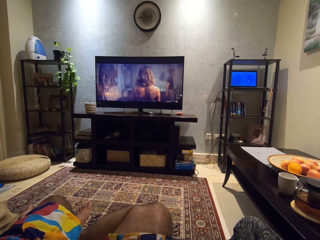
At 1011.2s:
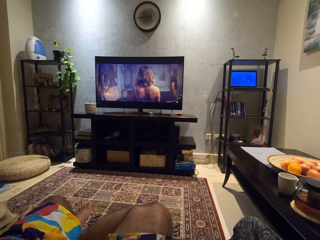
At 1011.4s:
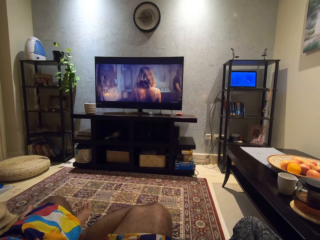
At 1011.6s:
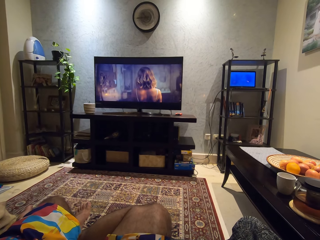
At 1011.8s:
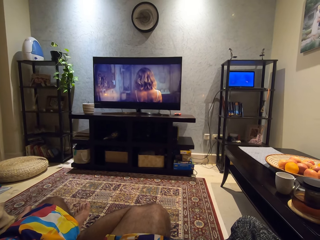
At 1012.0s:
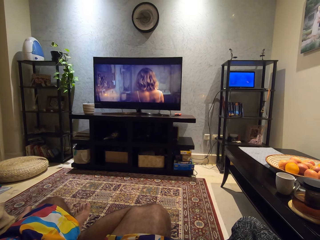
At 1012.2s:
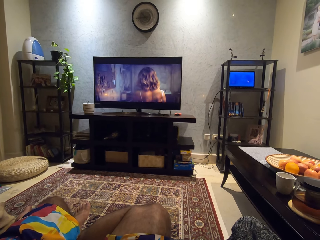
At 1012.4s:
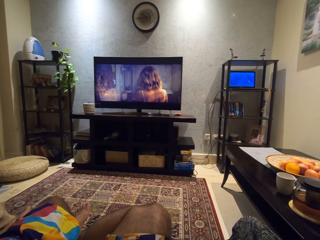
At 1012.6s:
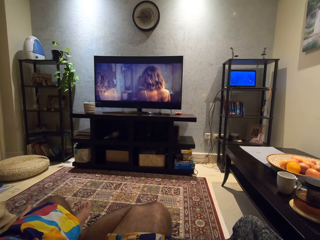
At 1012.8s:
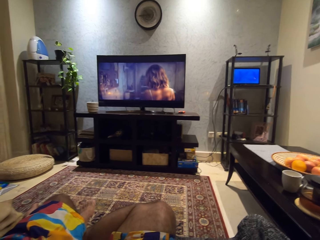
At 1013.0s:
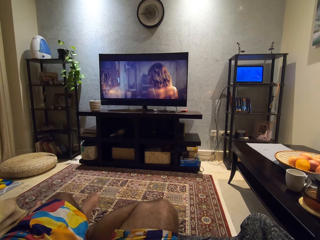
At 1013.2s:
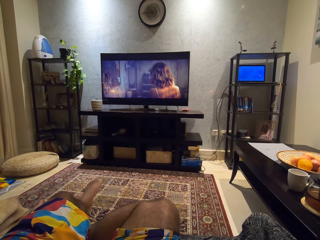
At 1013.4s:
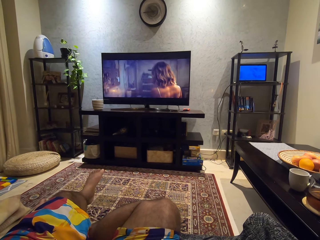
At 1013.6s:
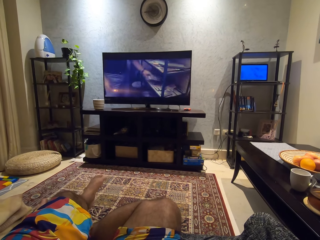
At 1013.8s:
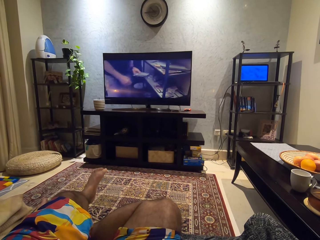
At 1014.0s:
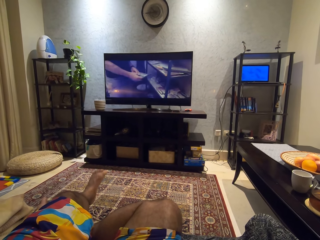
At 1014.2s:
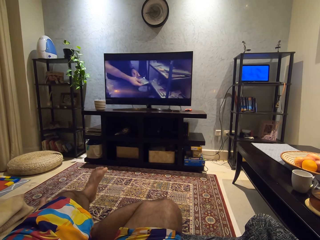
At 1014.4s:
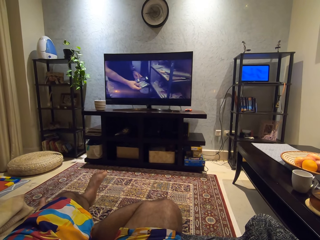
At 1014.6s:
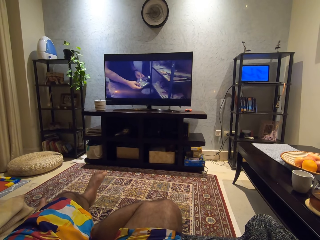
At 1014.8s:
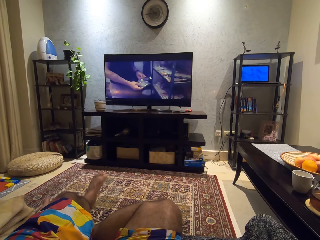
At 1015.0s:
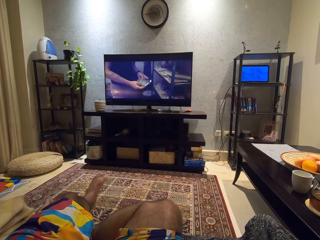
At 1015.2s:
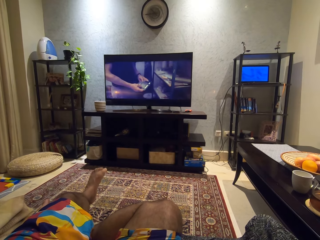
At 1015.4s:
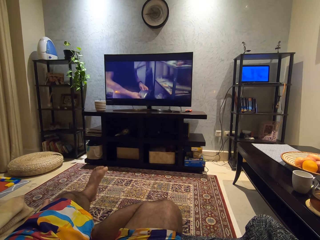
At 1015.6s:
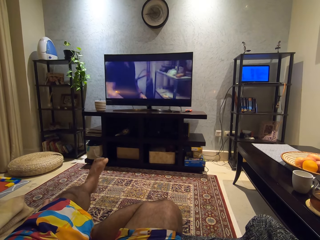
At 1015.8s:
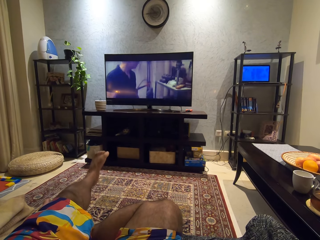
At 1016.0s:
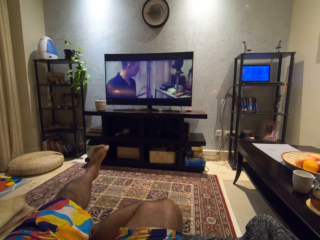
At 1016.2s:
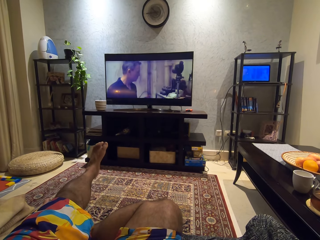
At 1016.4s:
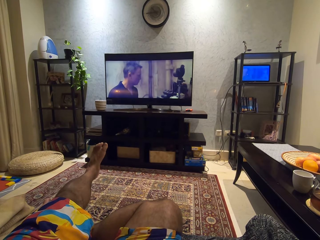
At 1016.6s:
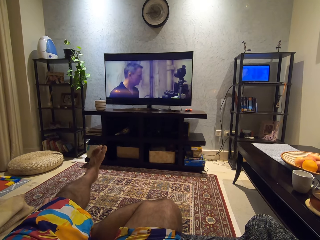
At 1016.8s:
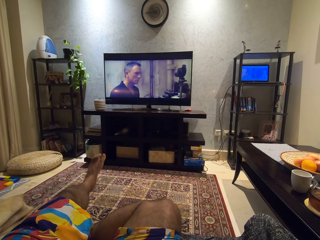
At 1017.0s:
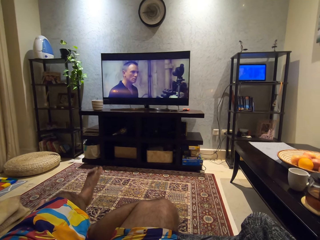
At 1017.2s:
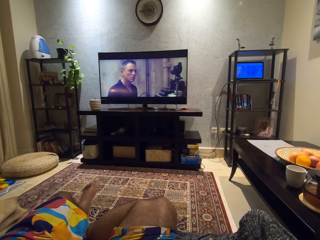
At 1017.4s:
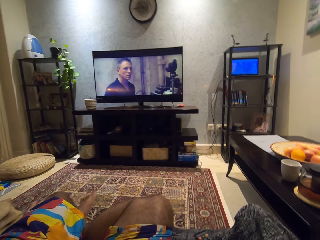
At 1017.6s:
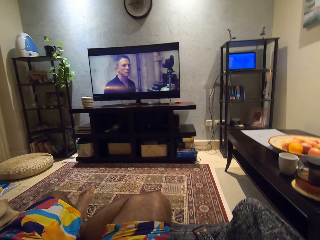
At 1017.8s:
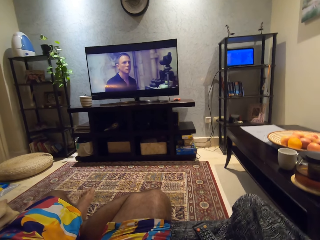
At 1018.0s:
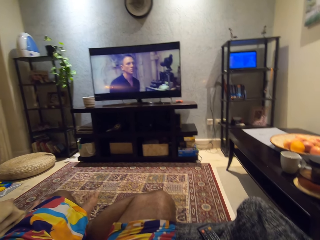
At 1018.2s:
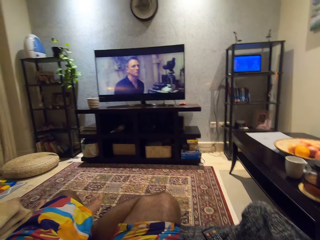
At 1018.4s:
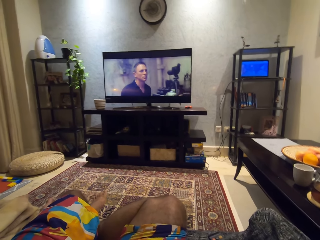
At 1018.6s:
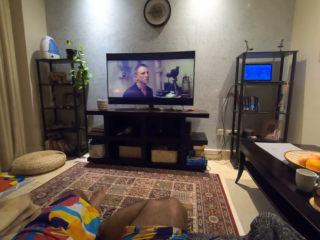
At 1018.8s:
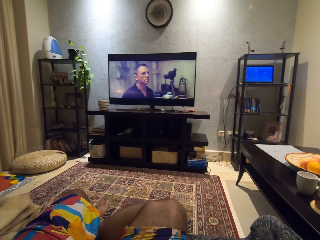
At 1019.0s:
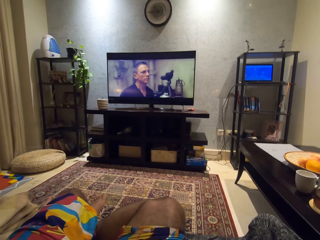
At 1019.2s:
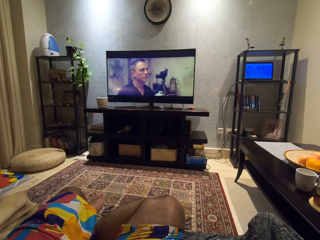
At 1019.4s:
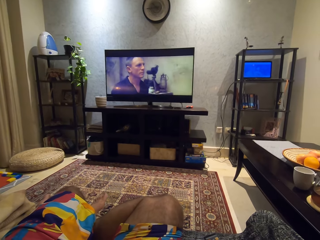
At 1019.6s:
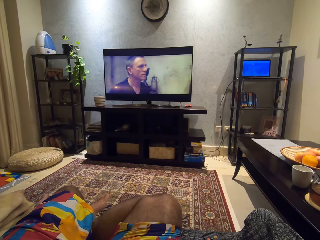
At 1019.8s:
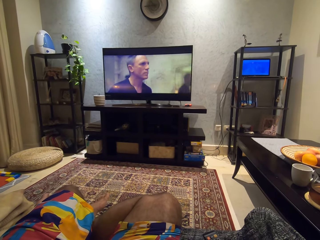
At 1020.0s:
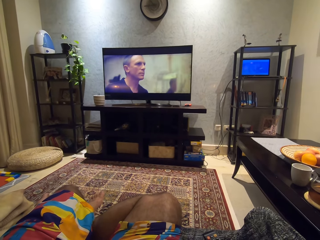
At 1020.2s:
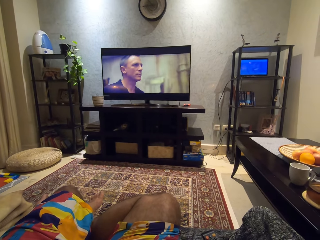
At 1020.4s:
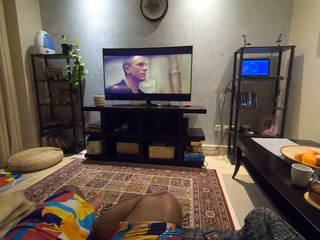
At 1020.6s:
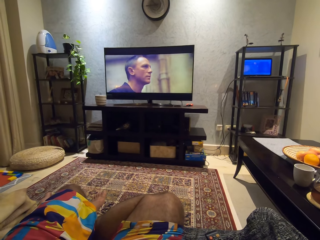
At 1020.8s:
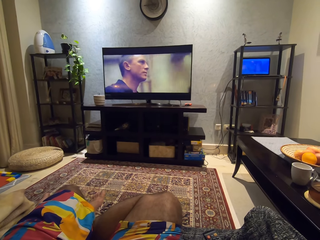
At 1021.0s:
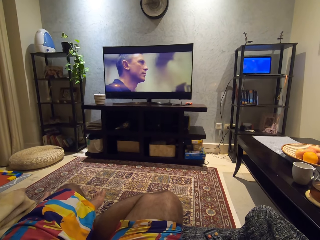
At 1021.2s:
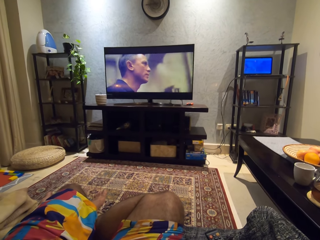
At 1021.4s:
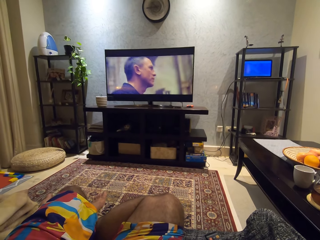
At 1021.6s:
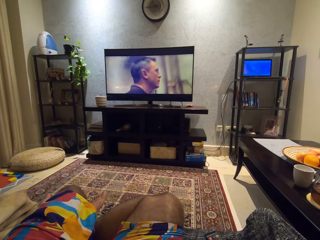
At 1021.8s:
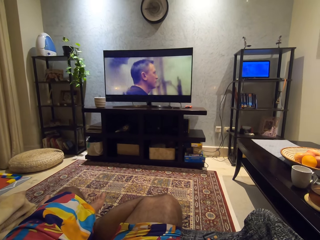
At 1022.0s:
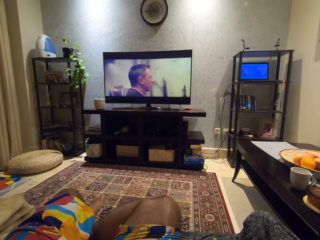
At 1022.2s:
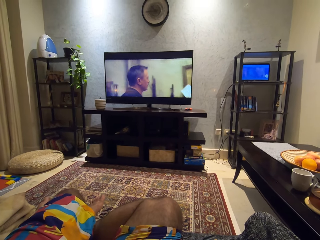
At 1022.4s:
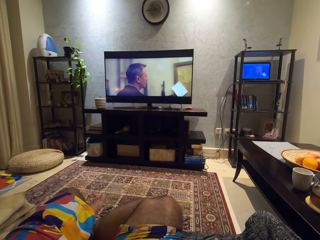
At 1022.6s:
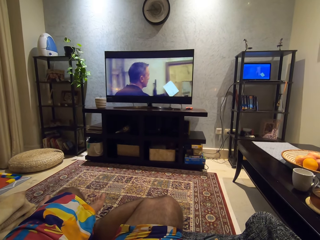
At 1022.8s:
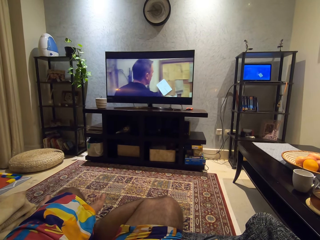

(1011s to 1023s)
The camera wearer raises his left leg.

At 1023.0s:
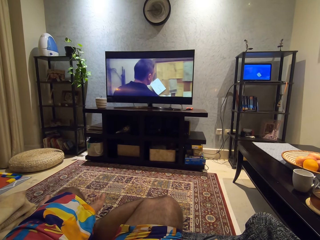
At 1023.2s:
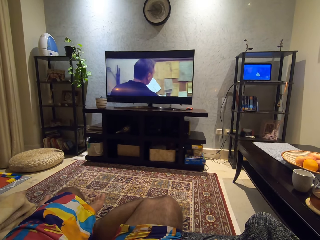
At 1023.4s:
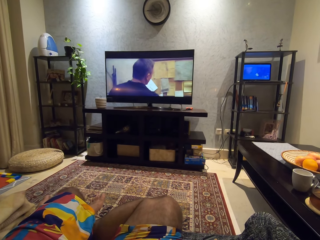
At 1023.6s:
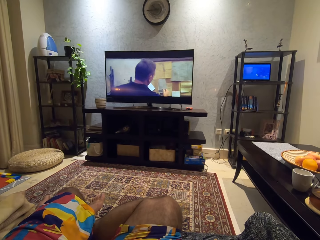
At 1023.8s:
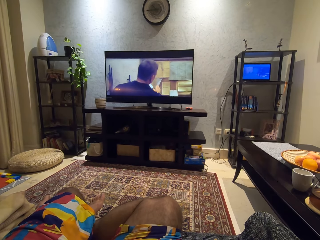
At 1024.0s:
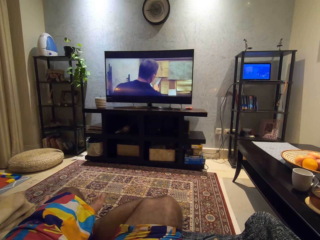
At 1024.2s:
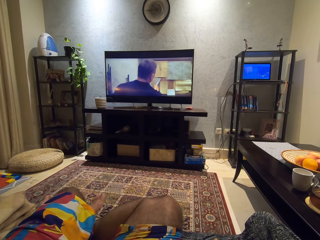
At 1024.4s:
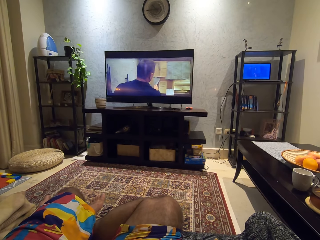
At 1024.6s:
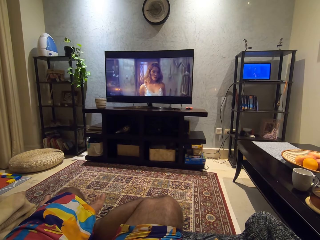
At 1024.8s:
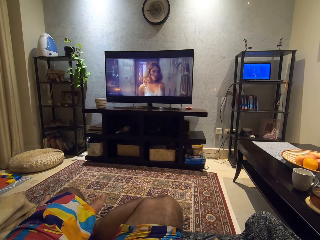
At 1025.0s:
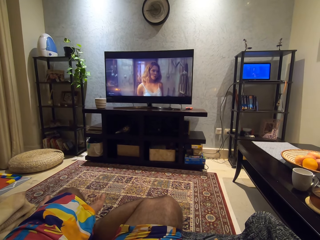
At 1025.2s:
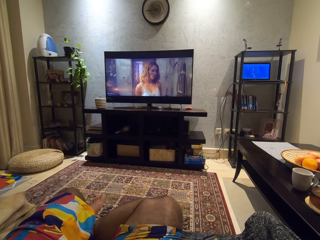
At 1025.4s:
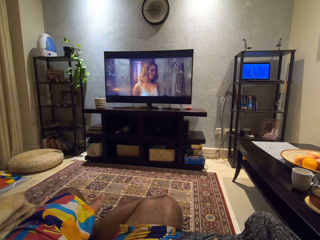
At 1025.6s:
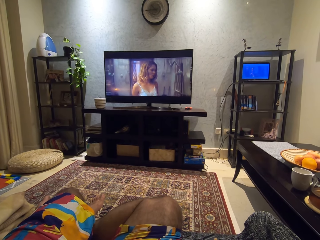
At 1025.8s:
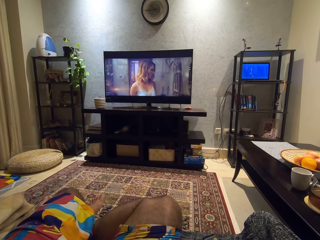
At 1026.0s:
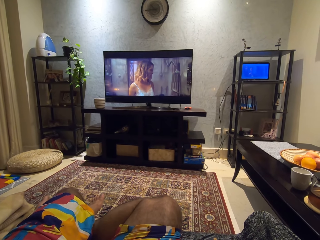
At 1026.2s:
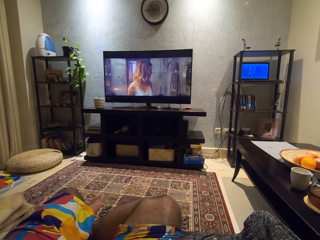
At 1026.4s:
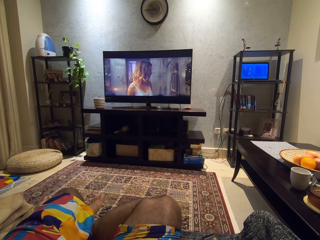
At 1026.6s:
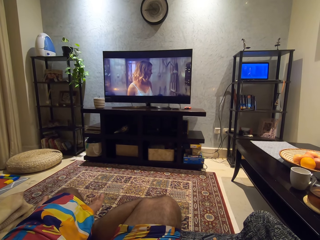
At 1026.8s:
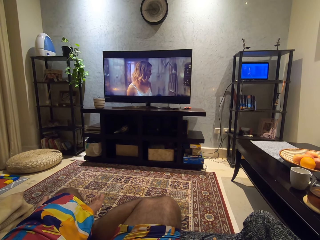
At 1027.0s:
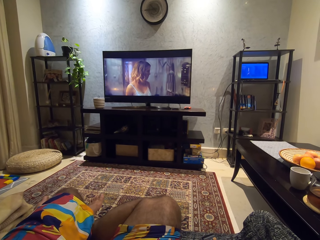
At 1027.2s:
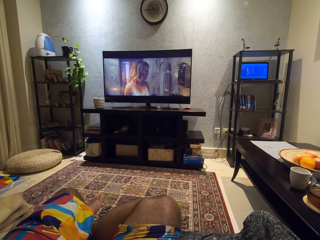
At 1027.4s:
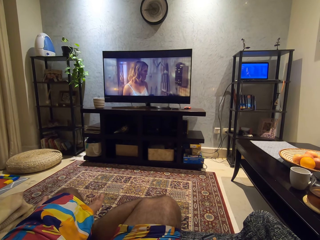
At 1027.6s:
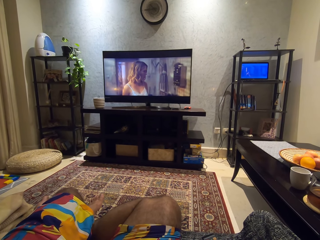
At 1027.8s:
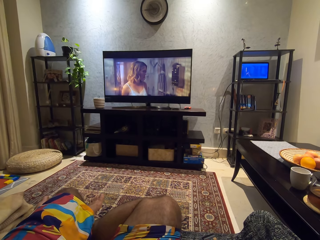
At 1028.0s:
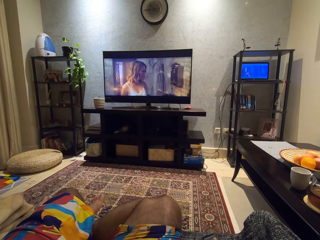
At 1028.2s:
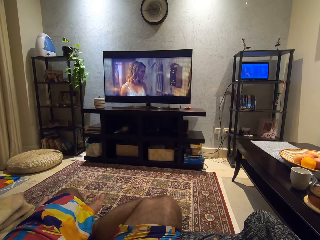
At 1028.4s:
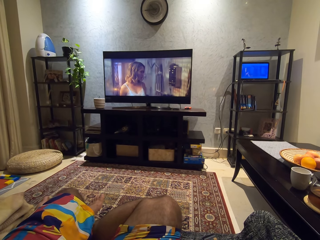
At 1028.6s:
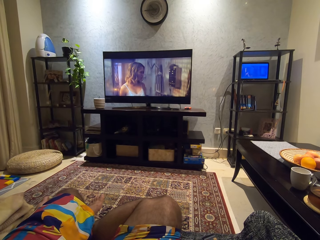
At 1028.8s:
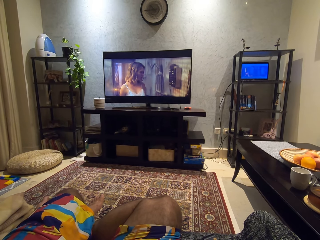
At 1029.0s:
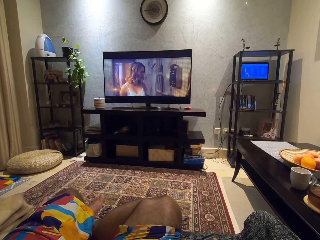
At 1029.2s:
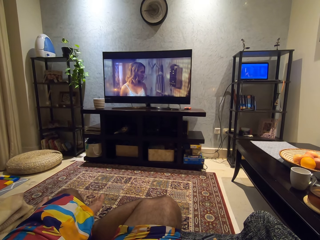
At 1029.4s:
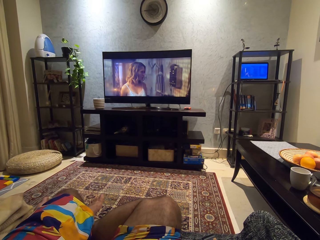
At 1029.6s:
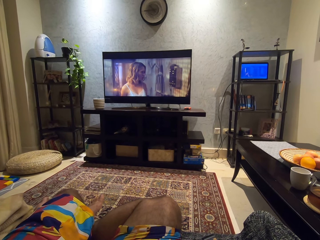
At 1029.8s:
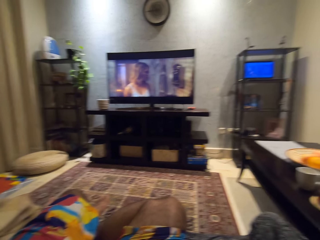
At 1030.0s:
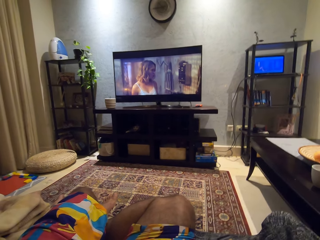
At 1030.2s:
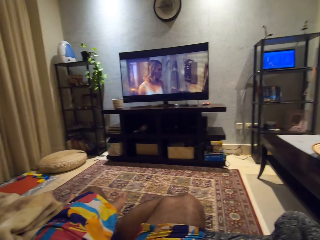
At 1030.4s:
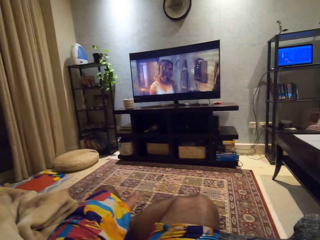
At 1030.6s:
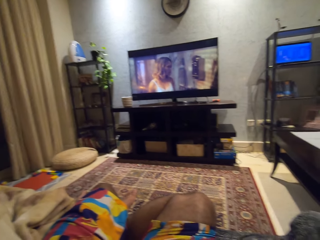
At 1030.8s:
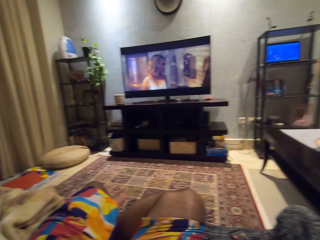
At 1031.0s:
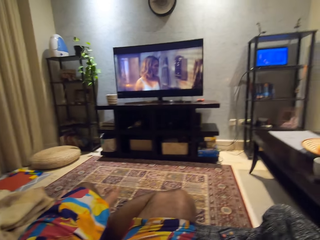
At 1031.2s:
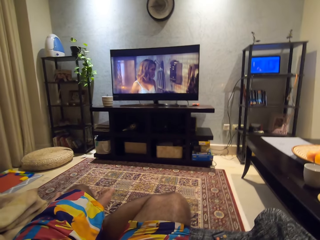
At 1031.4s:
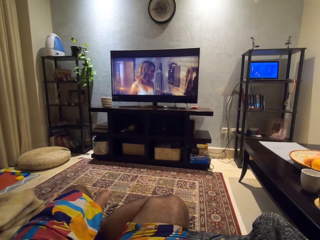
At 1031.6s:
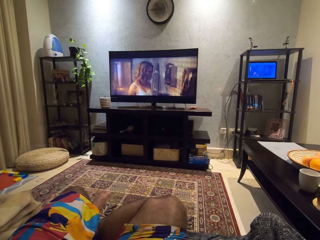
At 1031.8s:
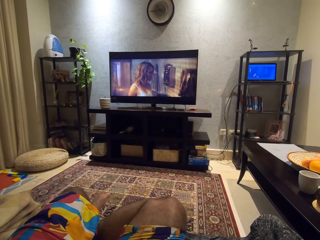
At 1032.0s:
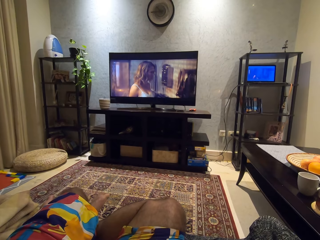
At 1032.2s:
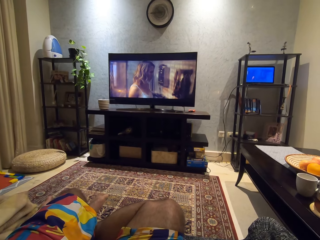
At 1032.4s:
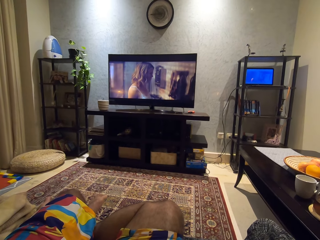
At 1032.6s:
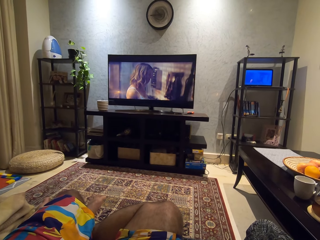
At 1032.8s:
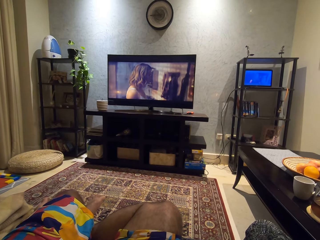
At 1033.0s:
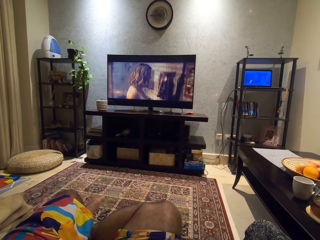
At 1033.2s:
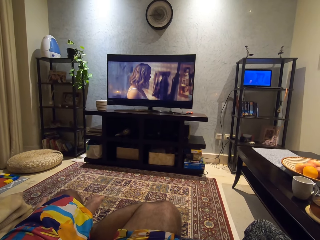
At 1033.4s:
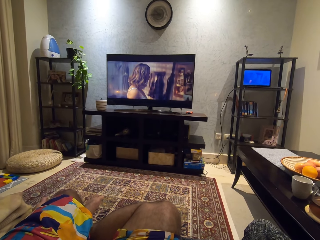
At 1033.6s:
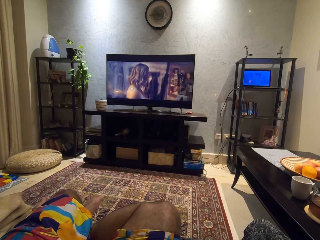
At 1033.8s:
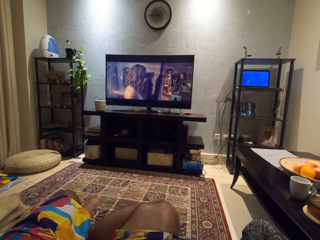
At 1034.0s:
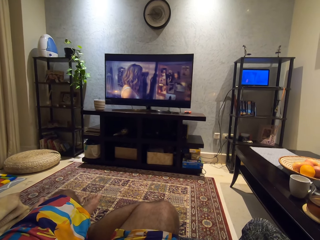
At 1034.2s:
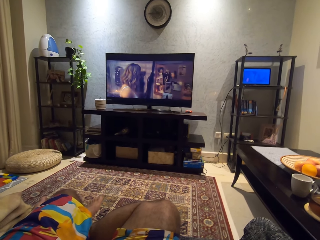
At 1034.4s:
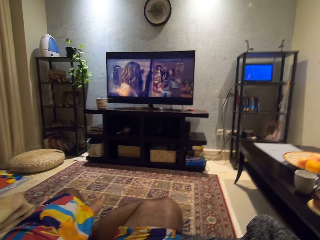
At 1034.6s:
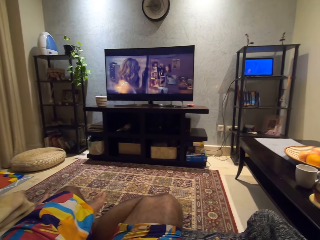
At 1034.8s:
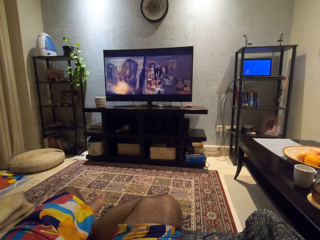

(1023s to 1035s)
The camera wearer moves his foot.
